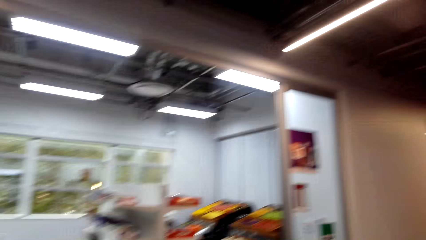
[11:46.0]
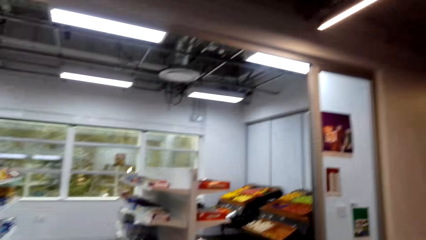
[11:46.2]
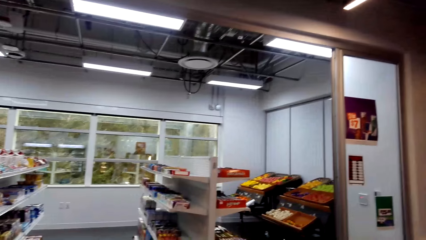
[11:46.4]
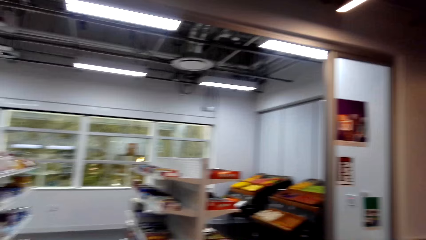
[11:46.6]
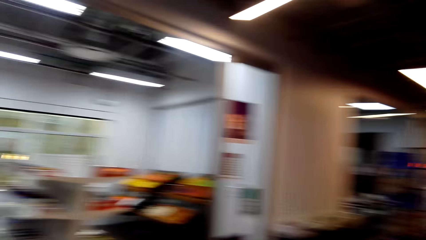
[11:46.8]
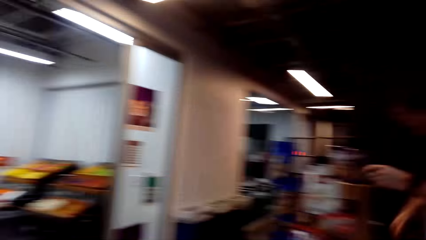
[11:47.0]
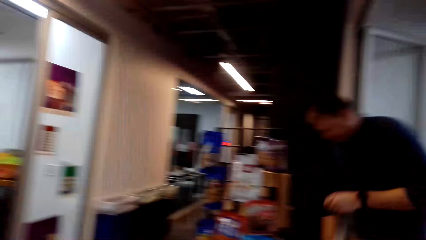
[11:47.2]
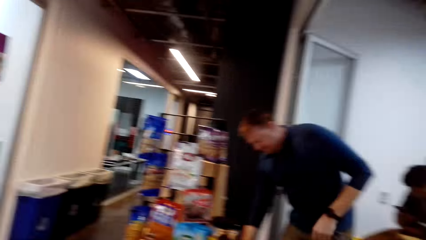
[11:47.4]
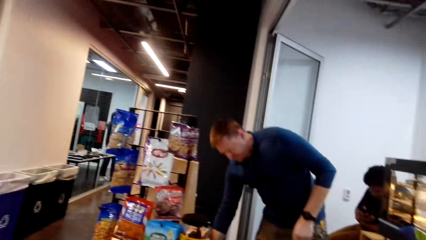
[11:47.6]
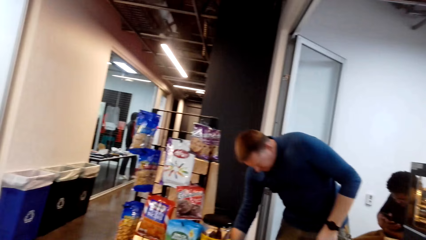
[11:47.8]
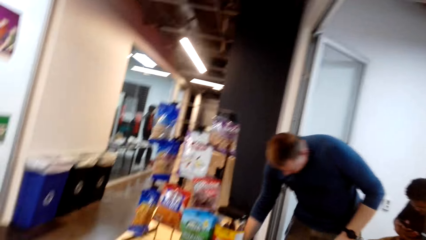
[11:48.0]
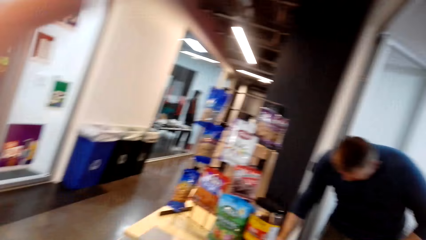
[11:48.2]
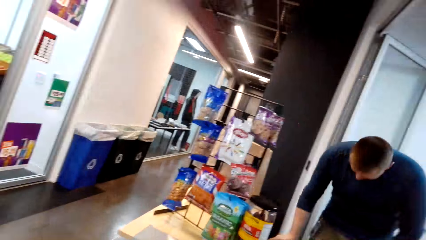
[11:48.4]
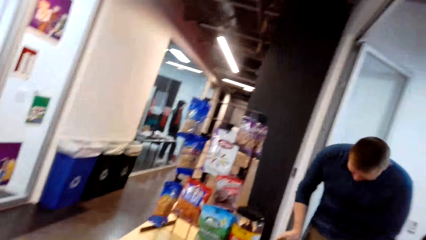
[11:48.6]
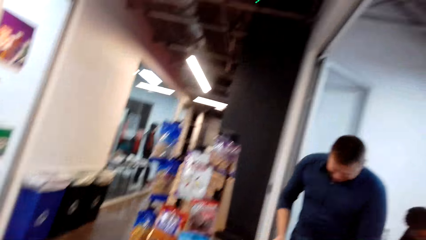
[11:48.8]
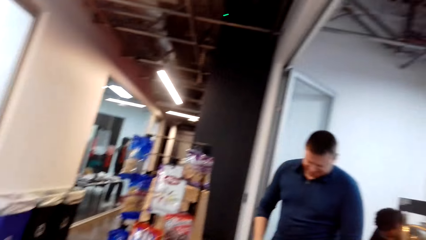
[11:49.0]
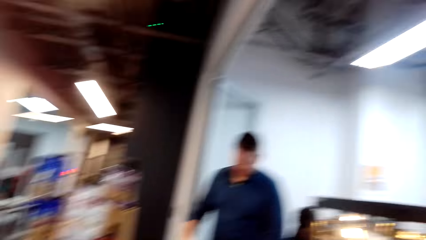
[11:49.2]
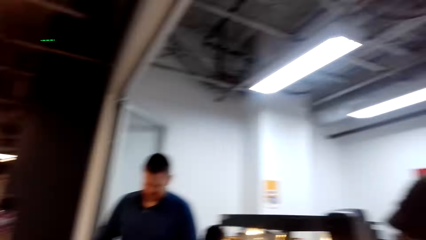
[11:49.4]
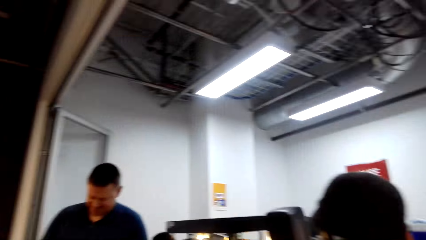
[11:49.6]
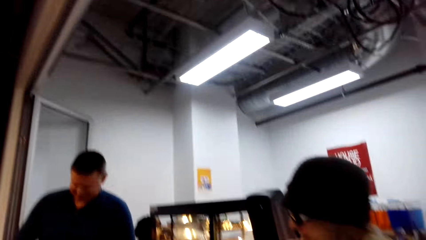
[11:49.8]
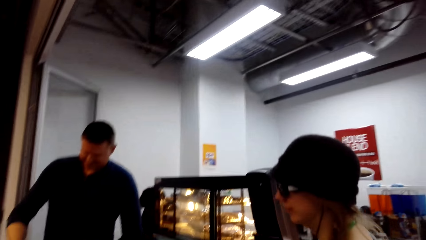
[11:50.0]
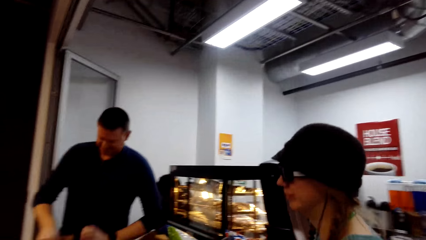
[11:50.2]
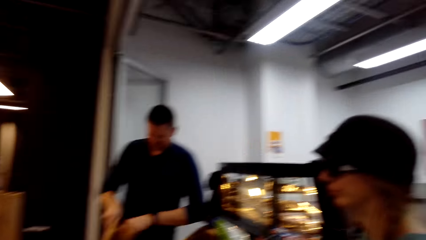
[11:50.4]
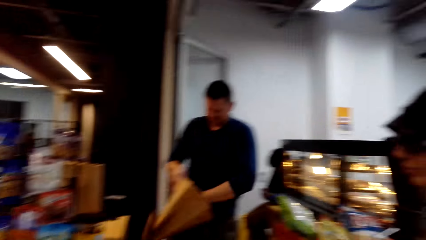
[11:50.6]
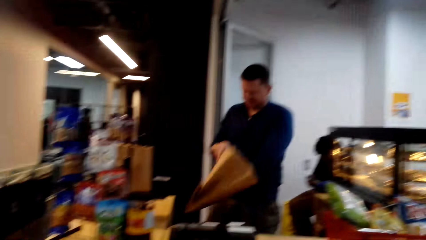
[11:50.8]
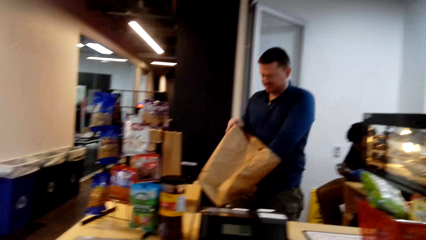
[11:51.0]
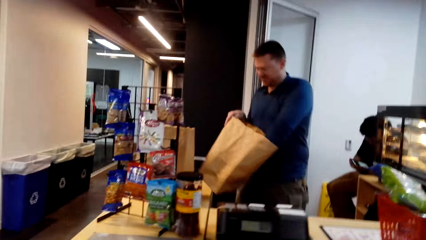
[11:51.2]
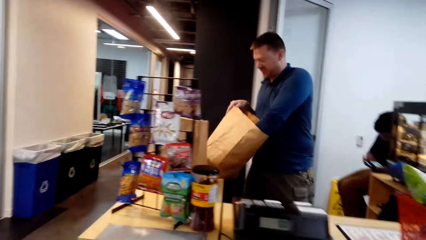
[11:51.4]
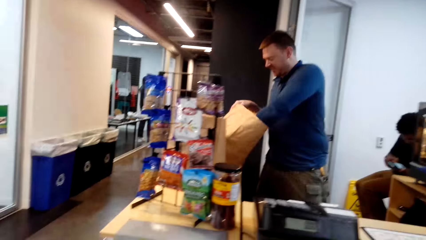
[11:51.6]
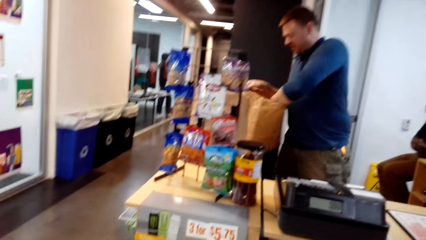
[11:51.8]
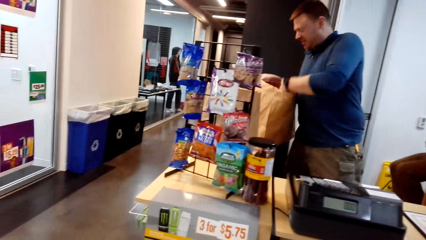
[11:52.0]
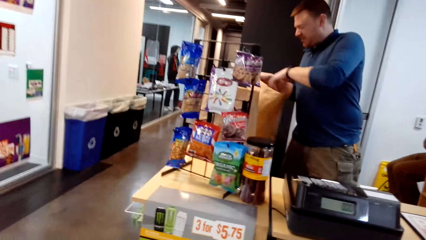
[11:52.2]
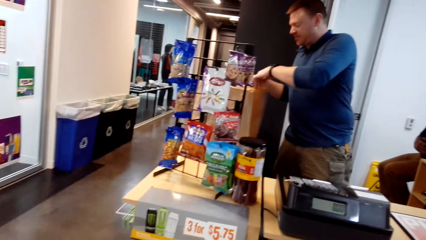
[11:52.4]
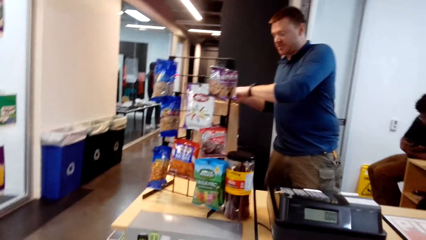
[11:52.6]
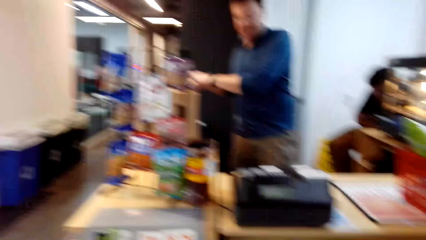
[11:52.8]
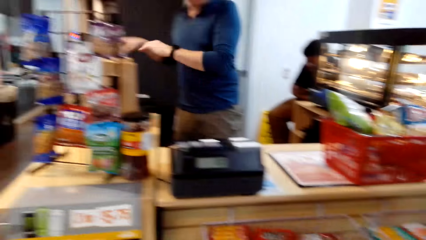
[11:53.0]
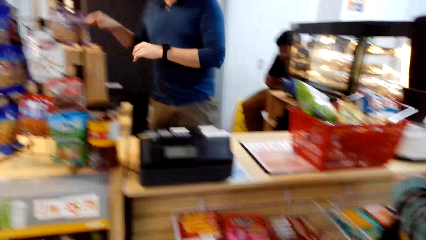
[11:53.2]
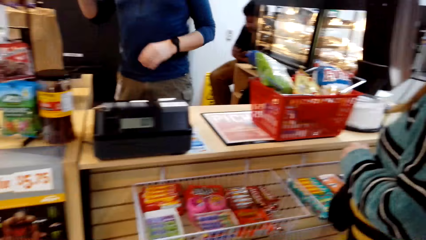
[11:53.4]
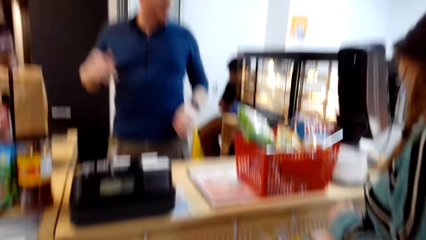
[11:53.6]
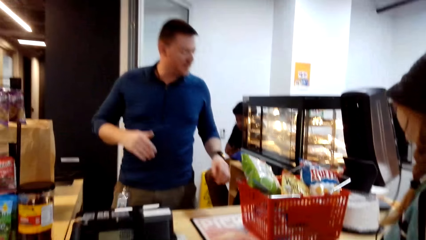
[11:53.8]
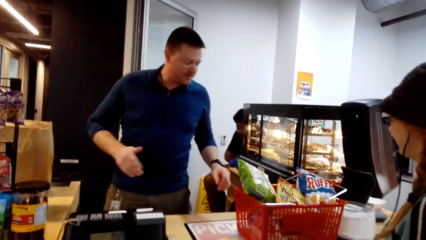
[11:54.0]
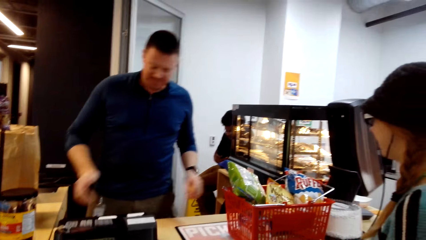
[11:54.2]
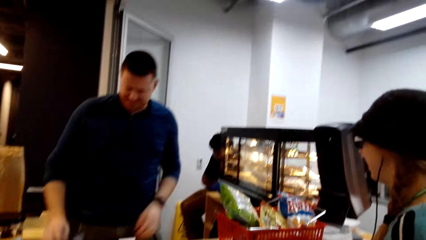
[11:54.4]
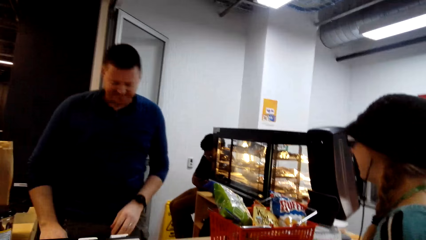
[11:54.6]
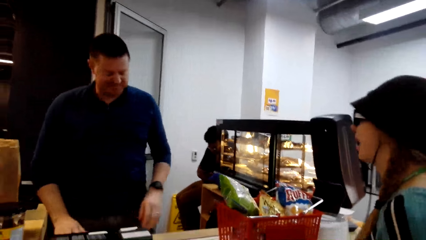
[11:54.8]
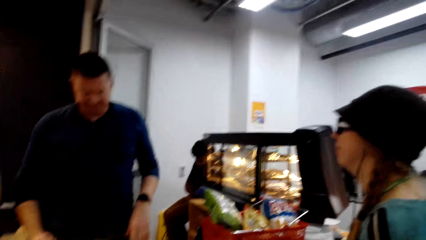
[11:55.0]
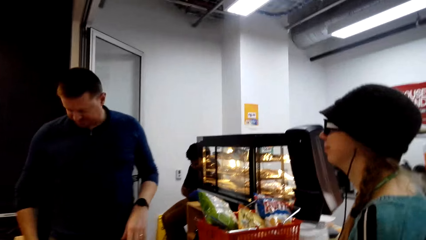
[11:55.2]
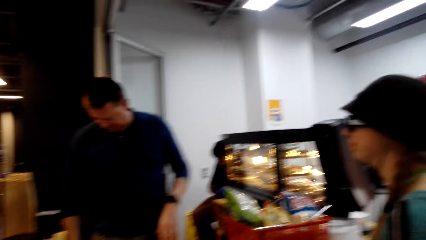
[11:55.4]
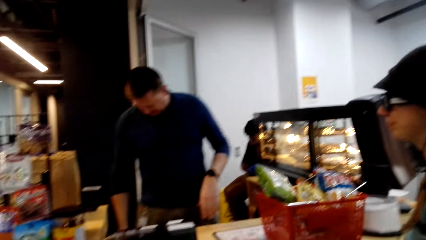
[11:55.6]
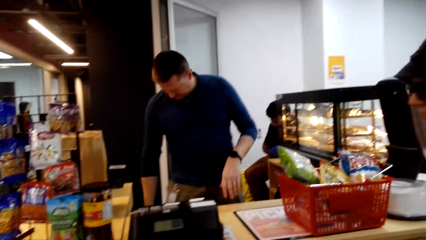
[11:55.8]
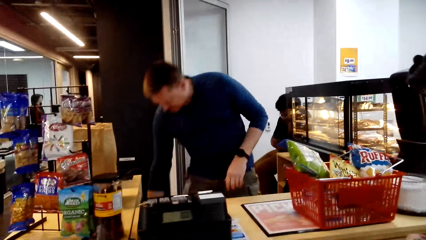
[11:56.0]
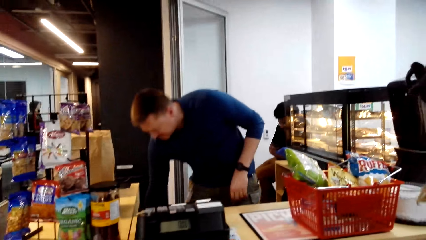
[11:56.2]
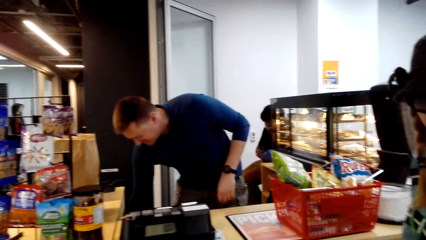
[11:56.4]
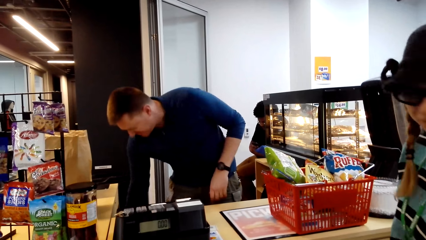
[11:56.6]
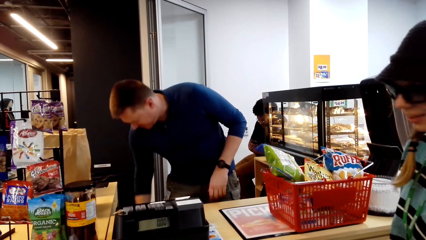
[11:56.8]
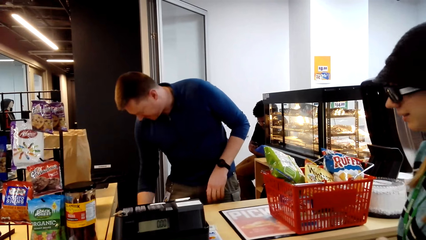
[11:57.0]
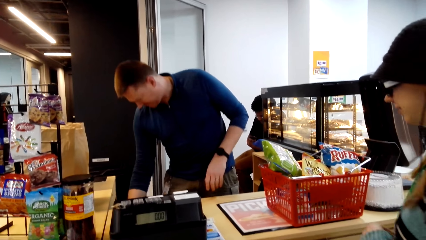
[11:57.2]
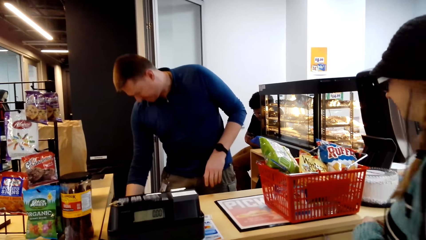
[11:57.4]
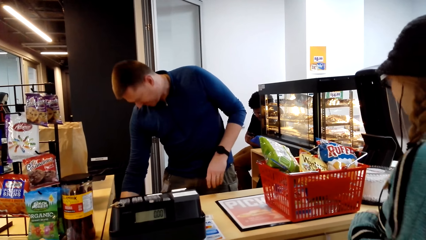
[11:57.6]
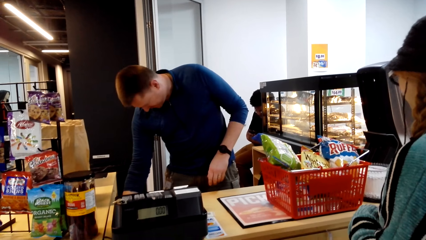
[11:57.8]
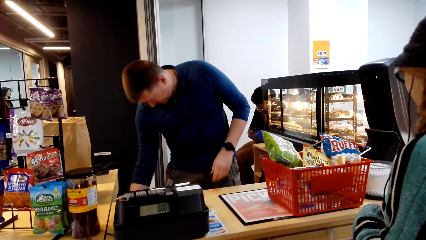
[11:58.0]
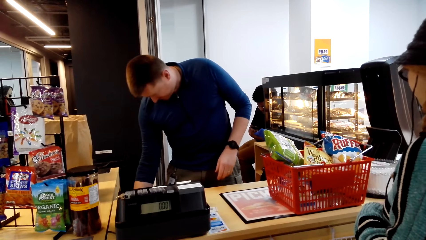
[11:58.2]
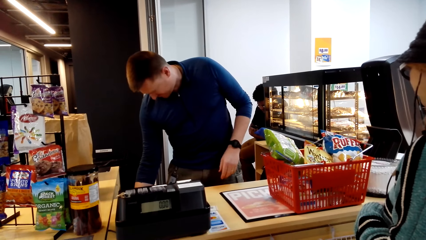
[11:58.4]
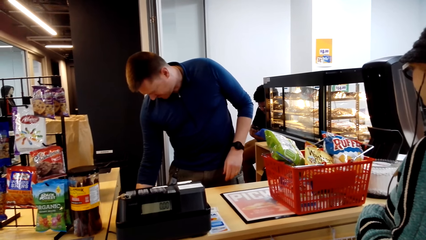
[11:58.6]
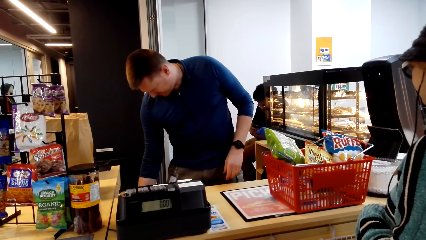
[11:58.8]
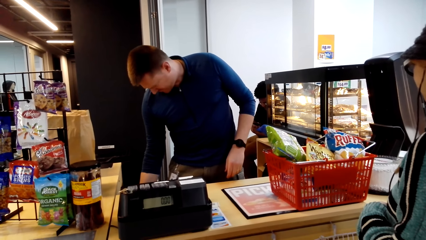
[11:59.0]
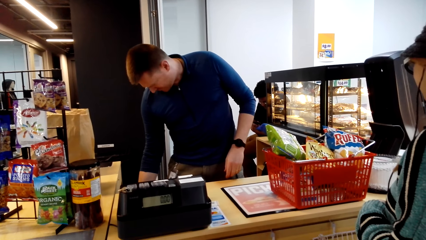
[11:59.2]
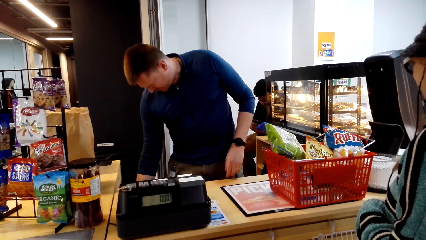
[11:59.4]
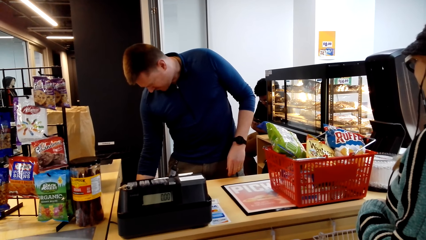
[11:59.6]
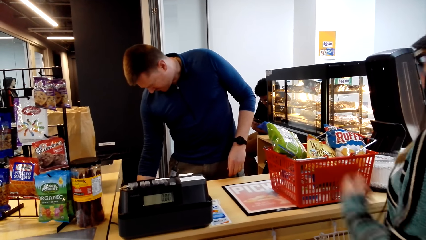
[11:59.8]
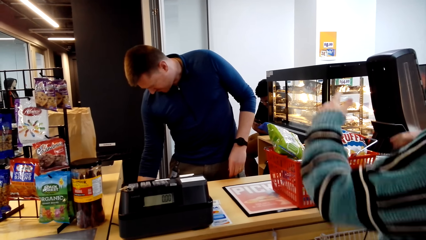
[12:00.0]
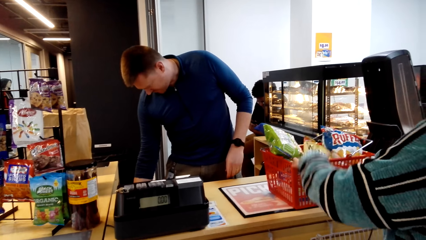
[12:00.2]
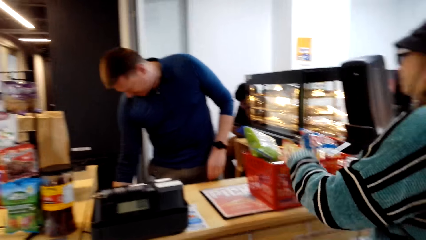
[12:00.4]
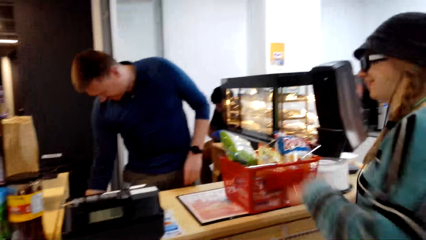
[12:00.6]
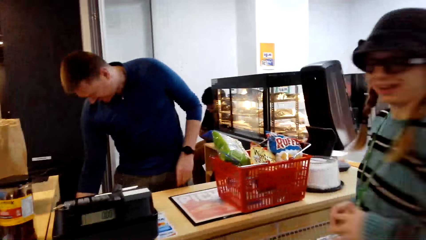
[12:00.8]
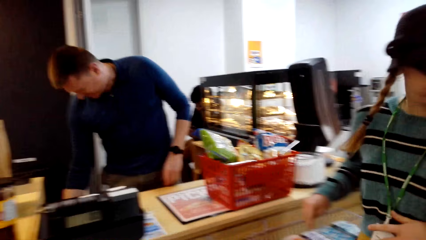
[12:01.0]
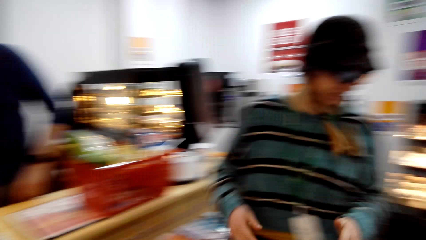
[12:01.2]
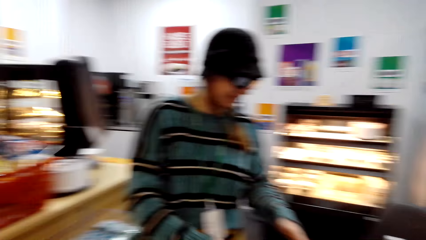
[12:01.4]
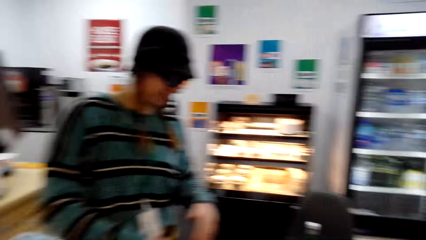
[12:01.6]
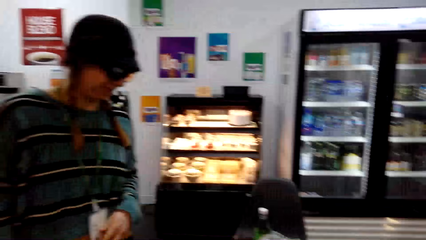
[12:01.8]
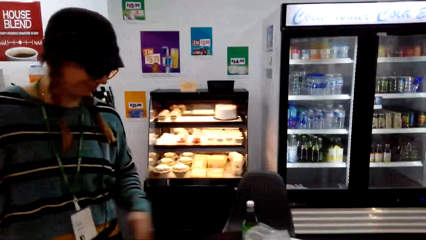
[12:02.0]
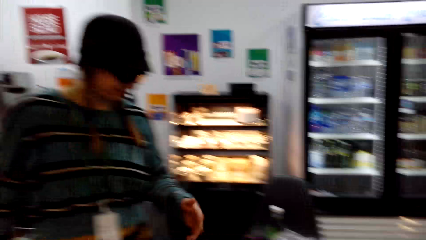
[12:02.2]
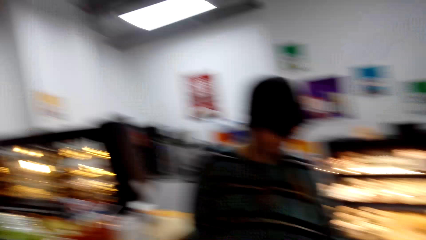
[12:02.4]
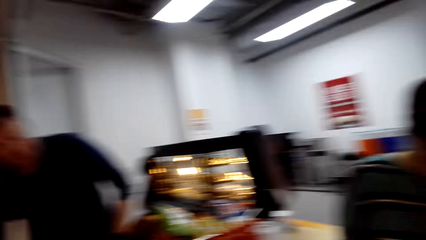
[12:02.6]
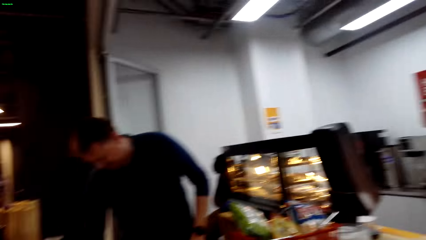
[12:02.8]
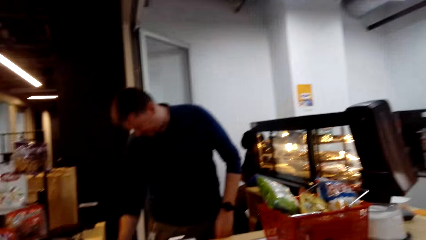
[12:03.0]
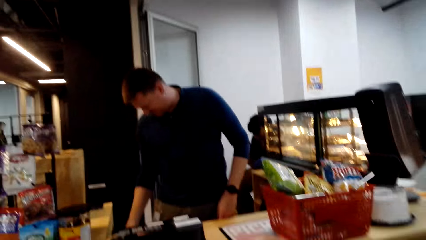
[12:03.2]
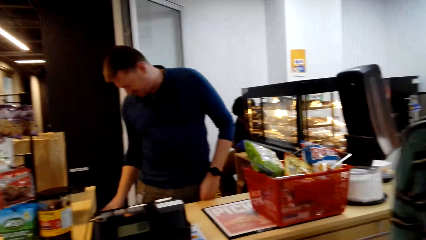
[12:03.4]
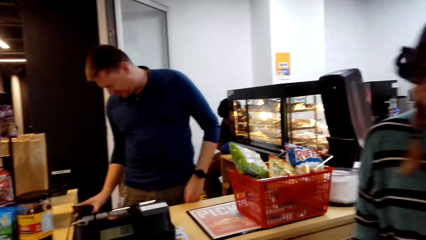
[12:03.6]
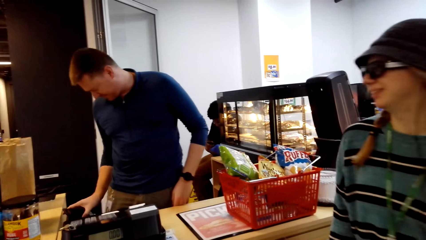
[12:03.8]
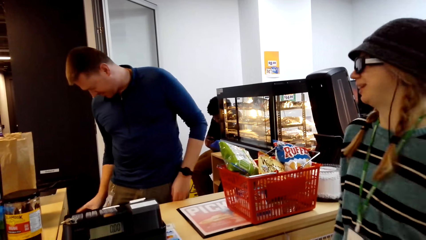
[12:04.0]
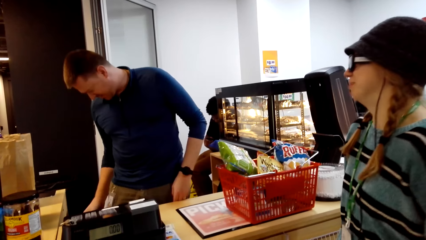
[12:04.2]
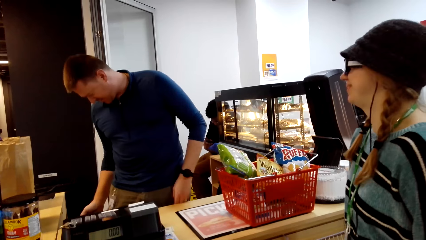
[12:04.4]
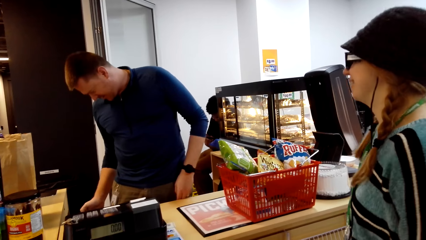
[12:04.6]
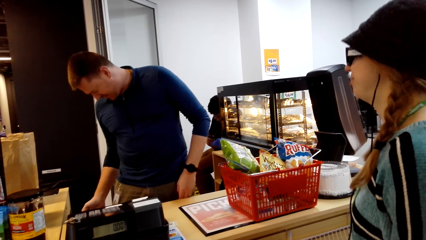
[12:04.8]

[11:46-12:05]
The camera wearer looks around. A man opens another bag and puts the bag on the counter table. The man looks down. A woman converses, turns around and converses.
